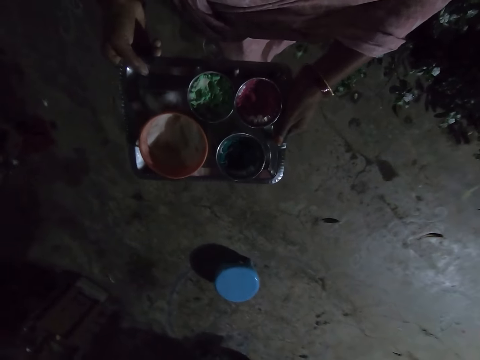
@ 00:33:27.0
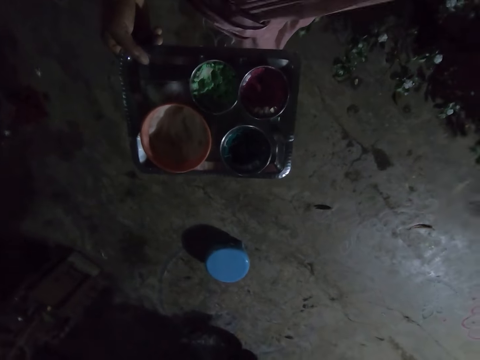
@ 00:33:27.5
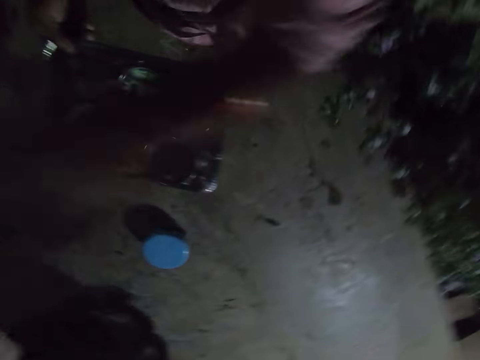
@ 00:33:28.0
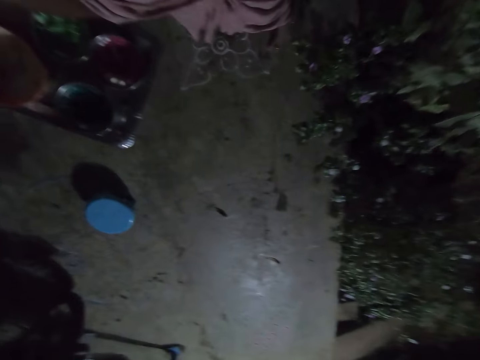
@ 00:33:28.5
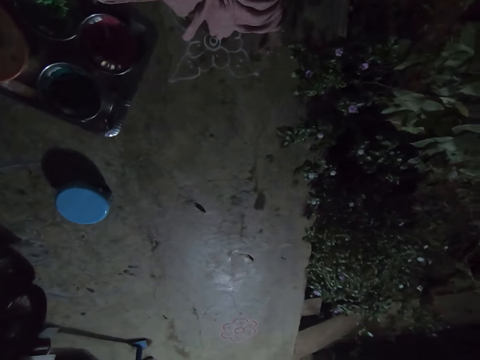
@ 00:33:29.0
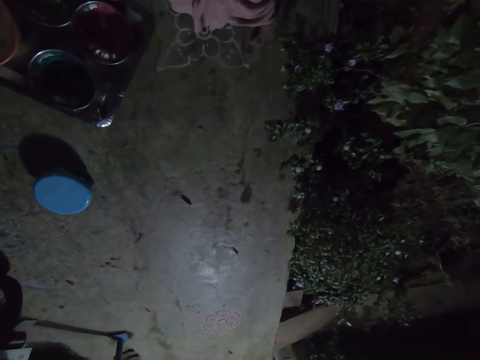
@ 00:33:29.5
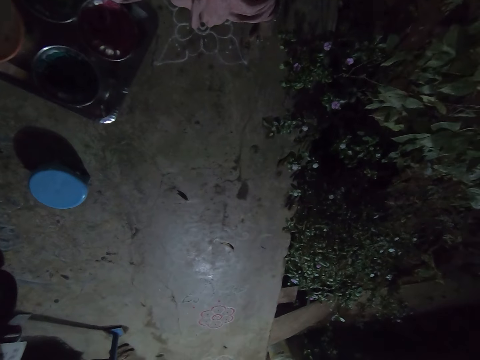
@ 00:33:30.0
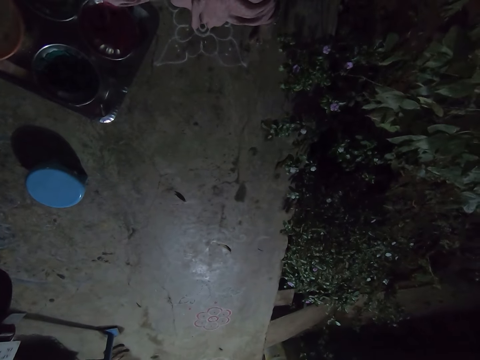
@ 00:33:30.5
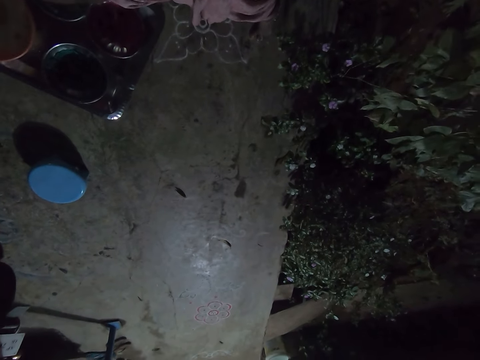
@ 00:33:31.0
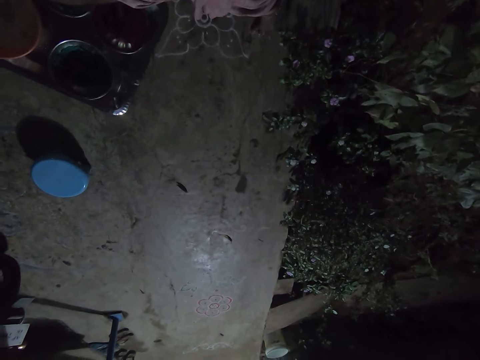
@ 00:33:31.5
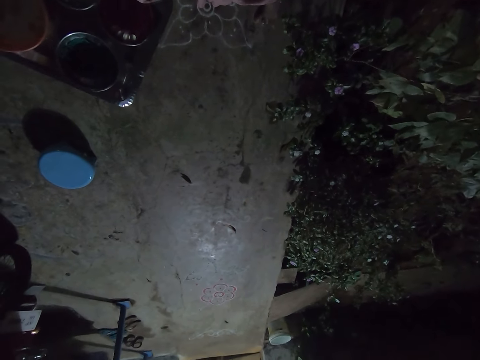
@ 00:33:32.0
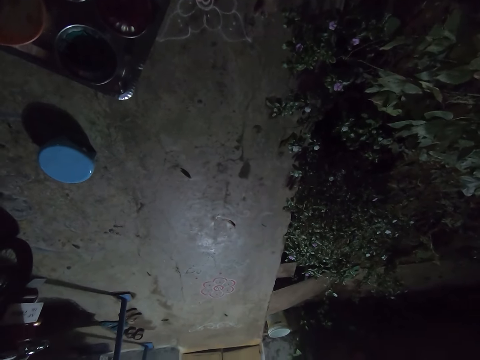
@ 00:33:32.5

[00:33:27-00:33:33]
The camera wearer exchanges a tray to her left hand. She touches the camera.
